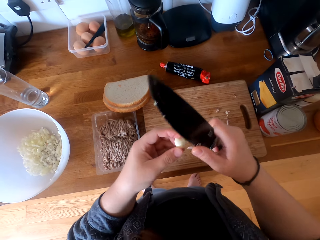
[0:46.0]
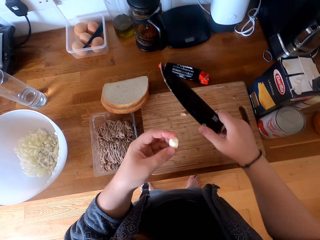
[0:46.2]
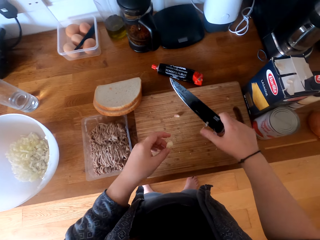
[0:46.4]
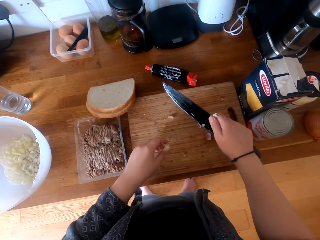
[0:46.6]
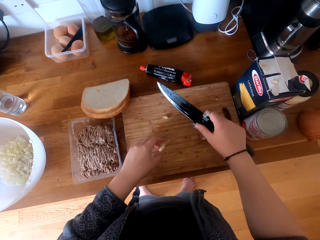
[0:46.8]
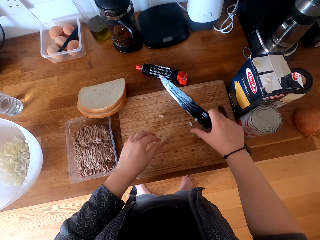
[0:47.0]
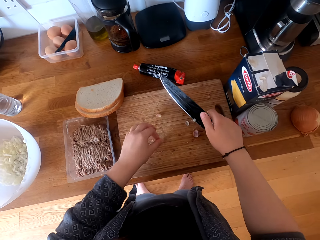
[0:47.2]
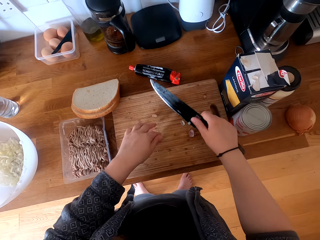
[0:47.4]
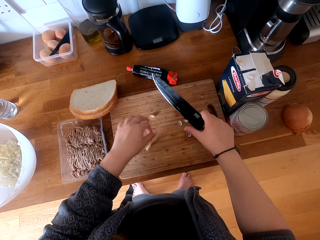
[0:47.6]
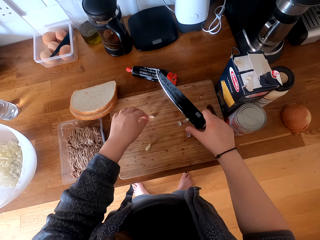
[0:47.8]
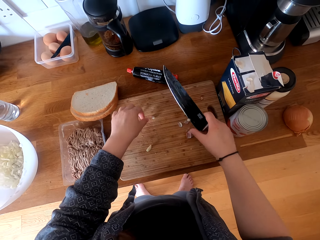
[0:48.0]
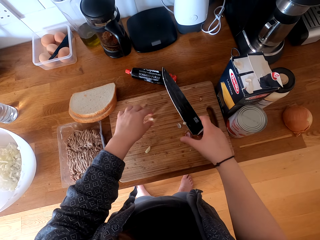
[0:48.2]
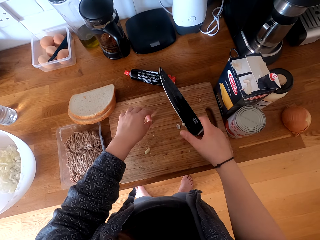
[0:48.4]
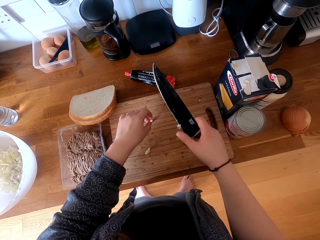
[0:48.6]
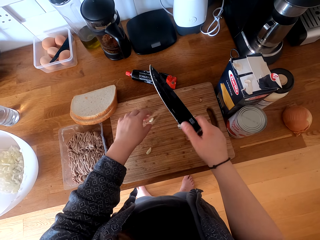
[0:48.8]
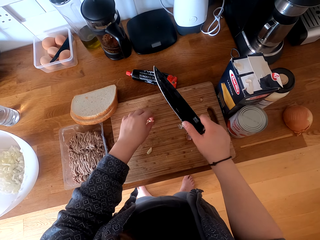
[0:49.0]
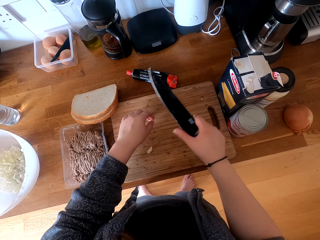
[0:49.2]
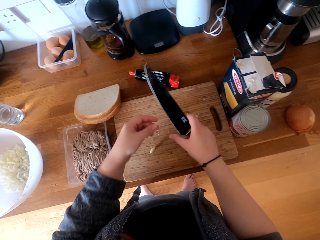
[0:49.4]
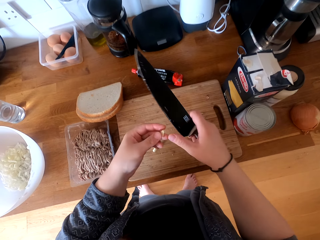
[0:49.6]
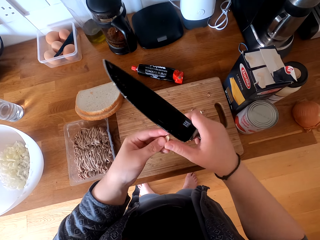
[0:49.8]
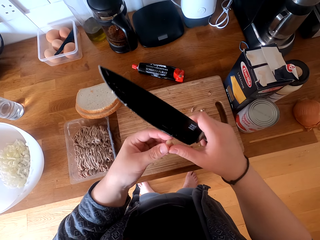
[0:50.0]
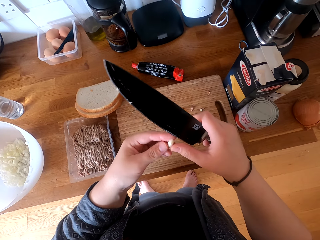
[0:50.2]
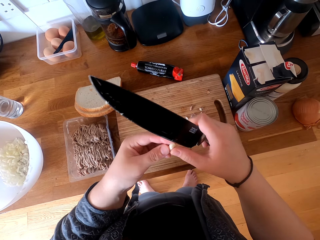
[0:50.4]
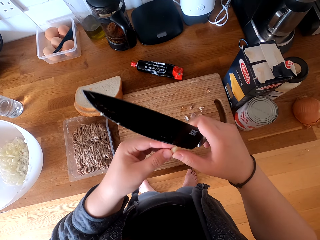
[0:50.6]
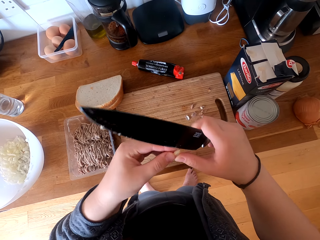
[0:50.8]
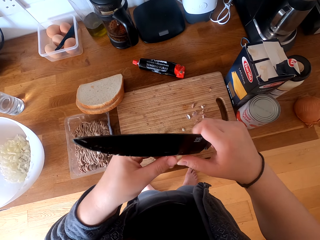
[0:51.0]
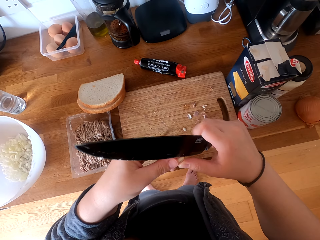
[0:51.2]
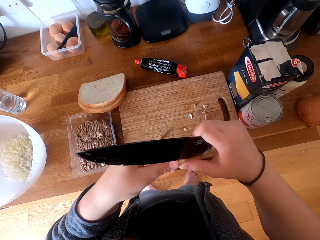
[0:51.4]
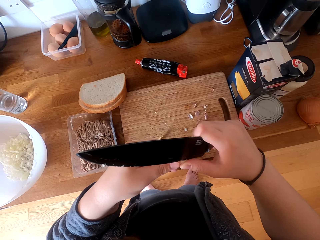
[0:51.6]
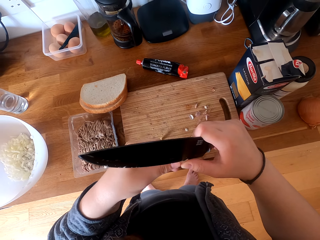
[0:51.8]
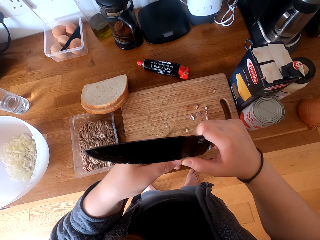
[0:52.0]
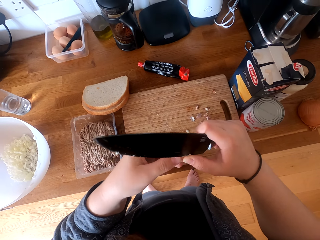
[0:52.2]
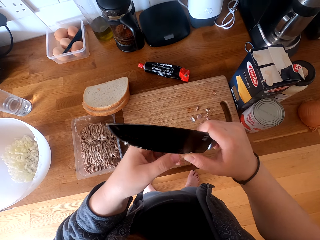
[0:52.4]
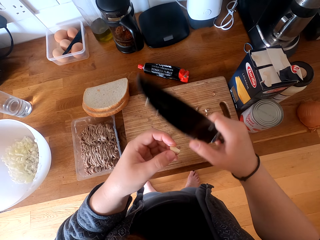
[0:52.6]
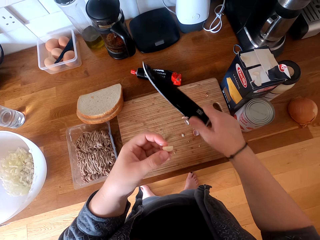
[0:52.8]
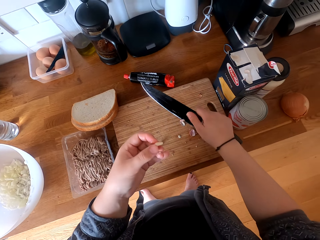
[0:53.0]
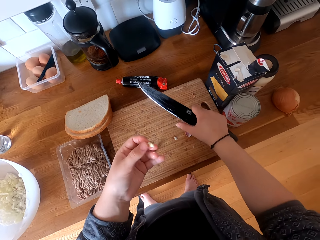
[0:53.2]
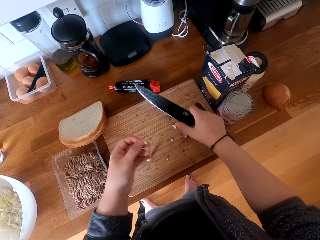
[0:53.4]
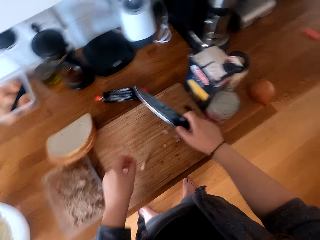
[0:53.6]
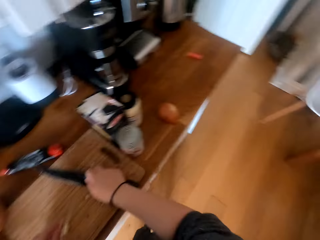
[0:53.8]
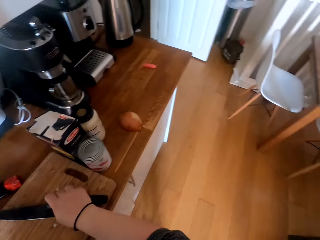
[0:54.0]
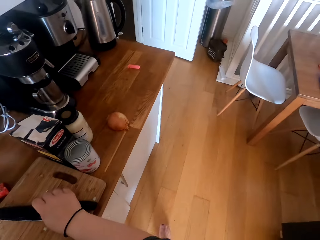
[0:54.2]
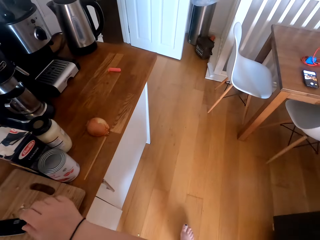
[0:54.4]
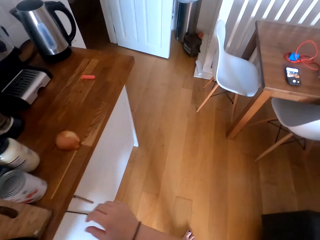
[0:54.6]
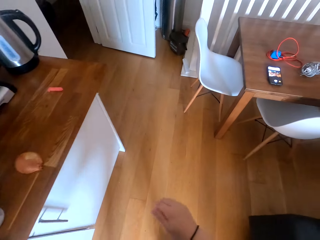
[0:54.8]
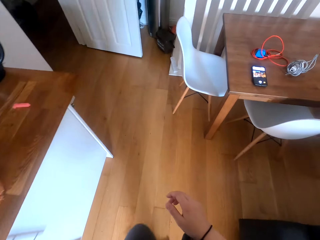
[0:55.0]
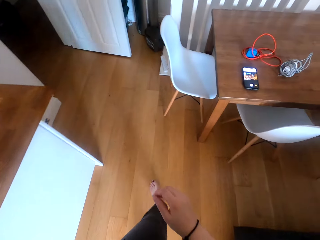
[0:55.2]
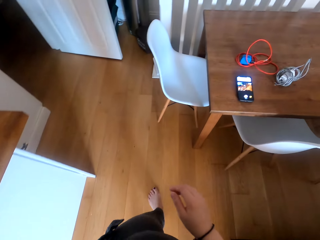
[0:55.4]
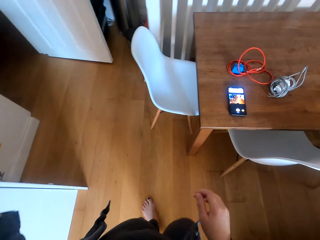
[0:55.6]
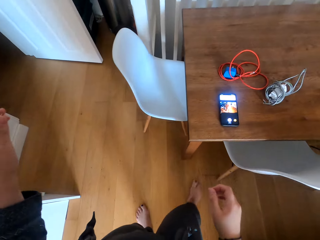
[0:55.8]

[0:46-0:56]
The camera wearer places the garlic clove on the chopping board. They place the peel on the chopping board, remove extra peels on the knife, and pick the garlic clove. They remove the garlic clove peel. They cut the garlic. They place the peel on the chopping board. They drop the garlic remains on the chopping board. They place the garlic clove and the knife on the chopping board. They walk towards the table.
